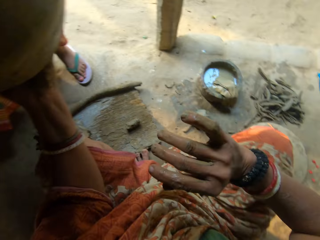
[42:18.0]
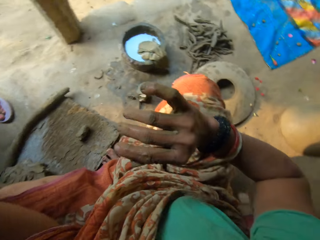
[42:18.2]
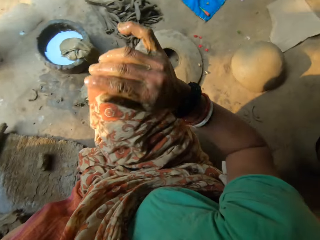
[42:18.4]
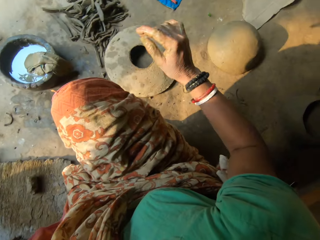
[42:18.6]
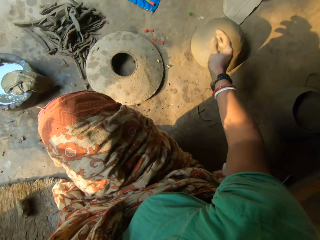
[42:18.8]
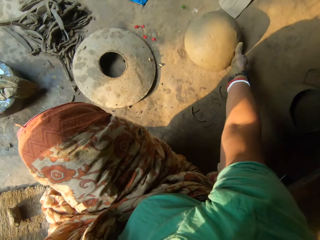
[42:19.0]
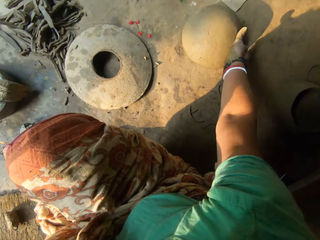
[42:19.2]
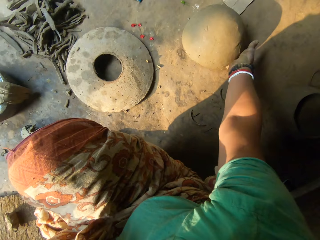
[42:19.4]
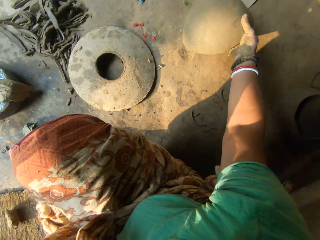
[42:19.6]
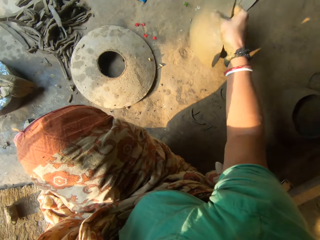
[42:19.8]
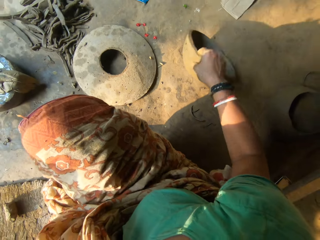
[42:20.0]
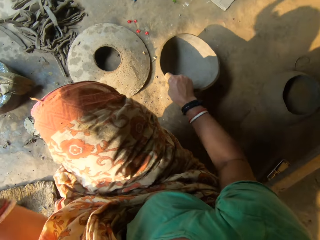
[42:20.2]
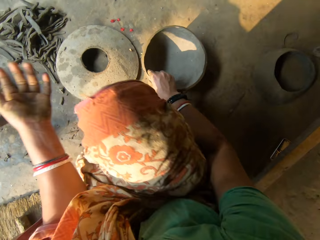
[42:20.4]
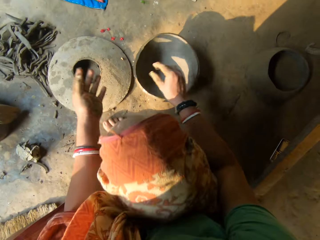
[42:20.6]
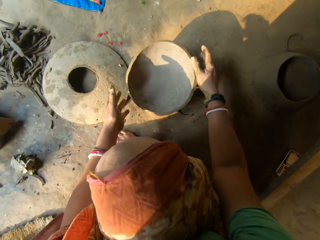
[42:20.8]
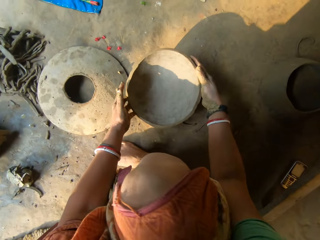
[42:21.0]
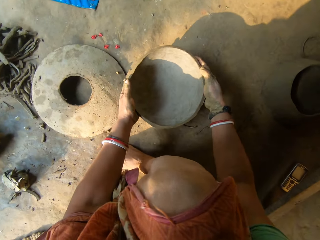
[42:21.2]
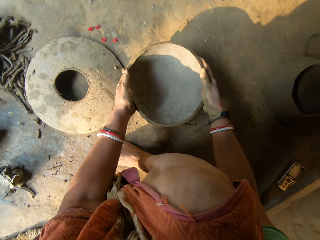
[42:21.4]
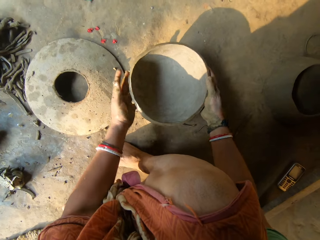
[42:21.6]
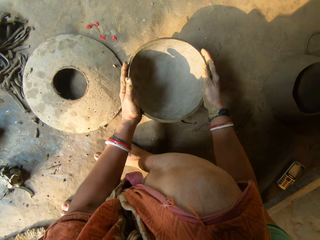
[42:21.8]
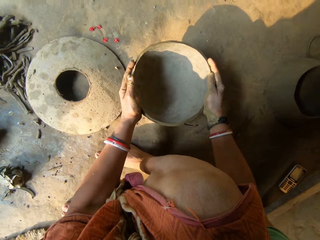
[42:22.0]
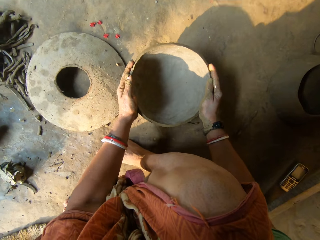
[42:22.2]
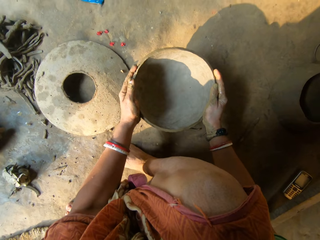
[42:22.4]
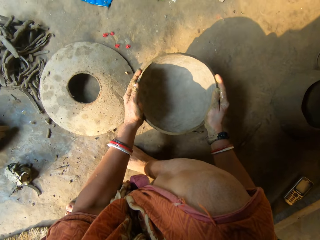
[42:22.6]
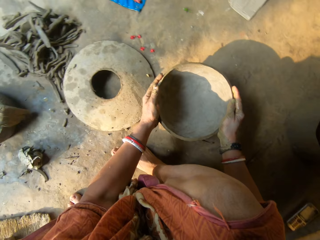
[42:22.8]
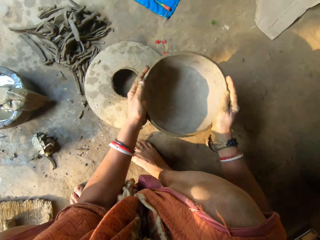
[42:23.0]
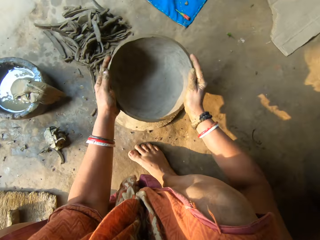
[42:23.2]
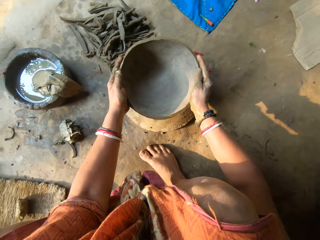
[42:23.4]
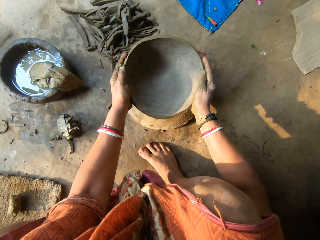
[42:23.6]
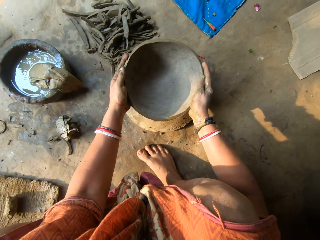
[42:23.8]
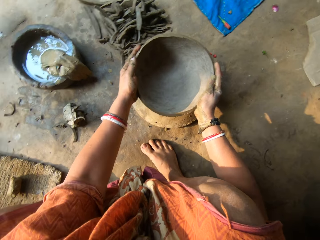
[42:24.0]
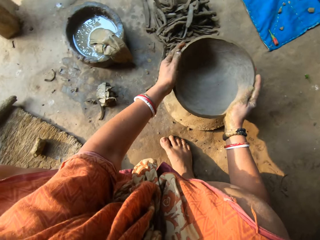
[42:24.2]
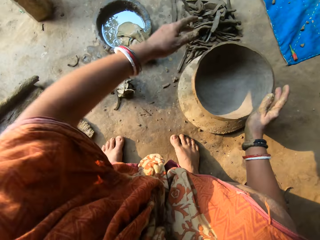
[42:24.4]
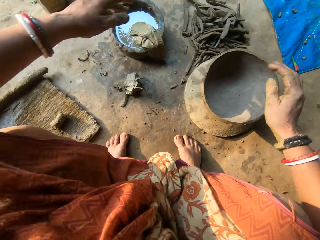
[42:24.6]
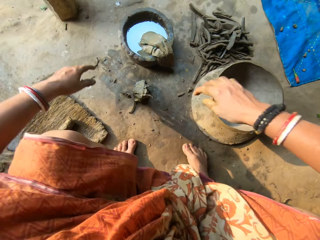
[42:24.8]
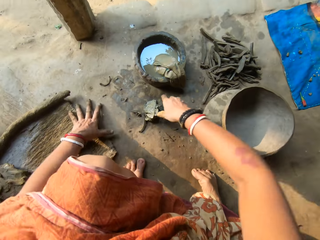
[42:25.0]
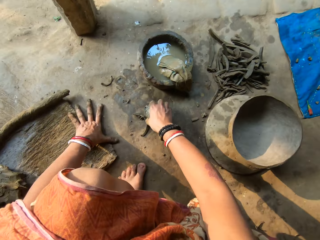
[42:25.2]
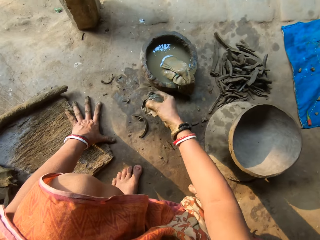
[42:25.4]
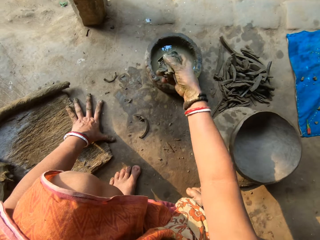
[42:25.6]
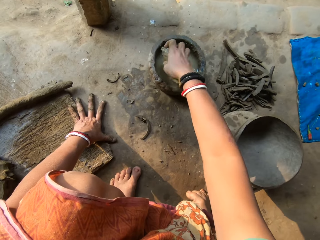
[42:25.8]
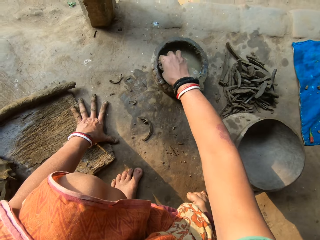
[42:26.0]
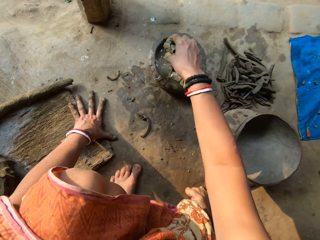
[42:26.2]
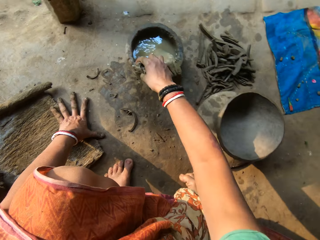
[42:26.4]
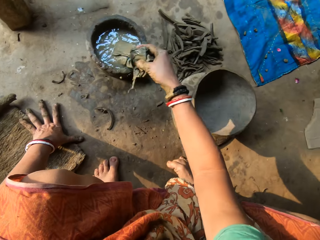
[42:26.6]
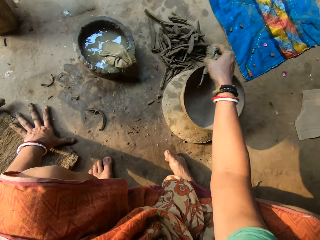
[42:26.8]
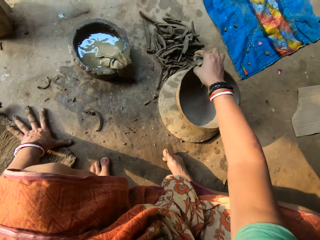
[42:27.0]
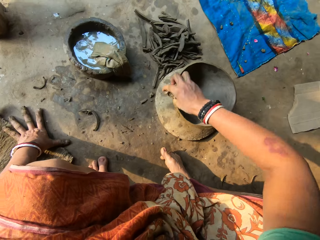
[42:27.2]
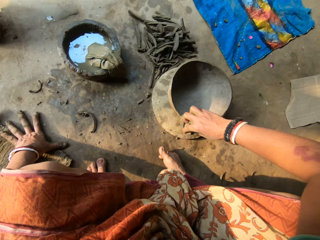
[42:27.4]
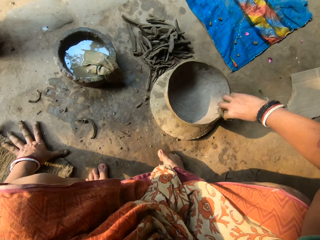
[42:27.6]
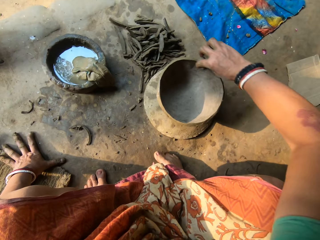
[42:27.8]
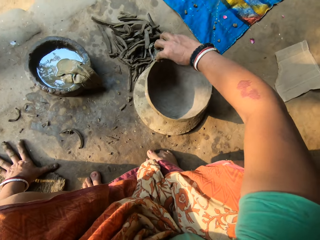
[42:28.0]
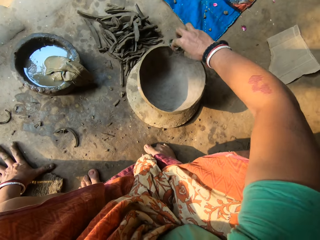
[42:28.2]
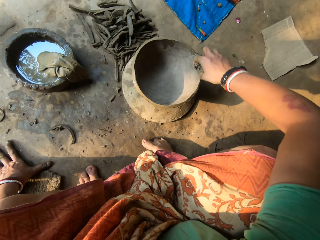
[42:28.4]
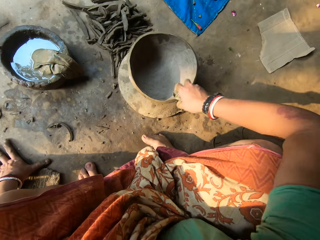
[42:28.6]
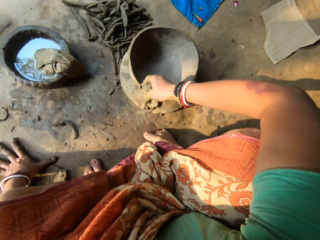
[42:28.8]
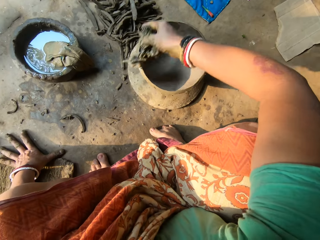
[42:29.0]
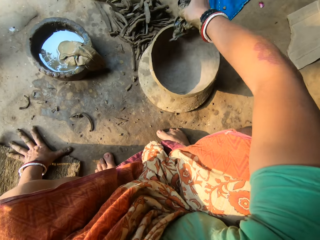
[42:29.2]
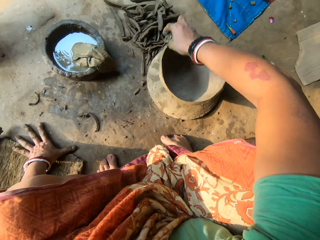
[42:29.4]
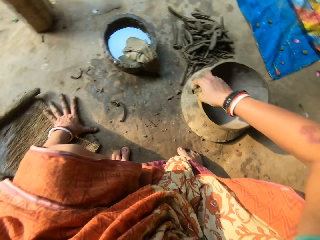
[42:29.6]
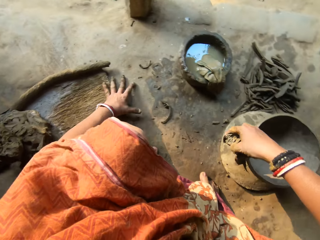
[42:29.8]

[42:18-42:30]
The camera wearer gives the pot to a woman. Another woman picks up a pot. The camera wearer turns the pot. She picks up the ceramic clay from the floor with her right hand. She holds the pot with both hands and squeezes the pot. She hits the ceramic clay on the floor with both hands. She drops the ceramic clay on the lid on the floor with both hands. She touches the ground. She picks up the napkin or cloth on the floor with her right hand. She dips the napkin into the water with her right hand. She cleans the edge of the ceramic clay with the napkin in her right hand.

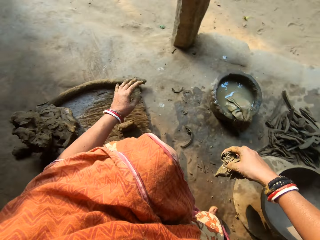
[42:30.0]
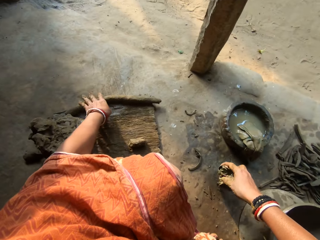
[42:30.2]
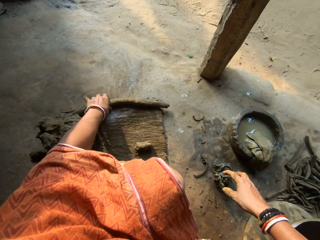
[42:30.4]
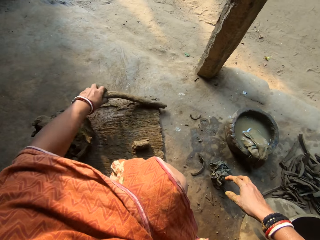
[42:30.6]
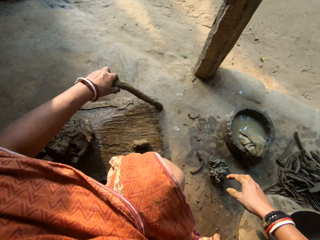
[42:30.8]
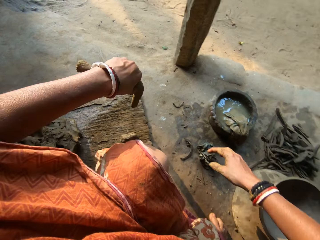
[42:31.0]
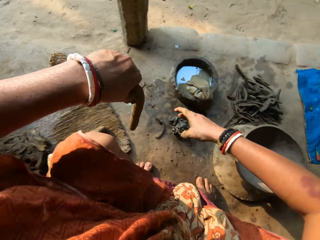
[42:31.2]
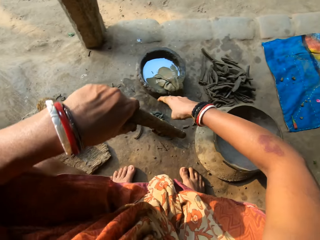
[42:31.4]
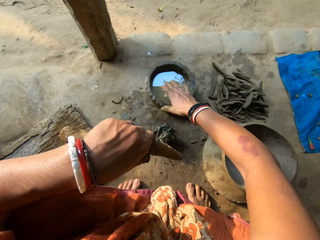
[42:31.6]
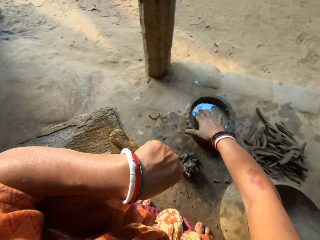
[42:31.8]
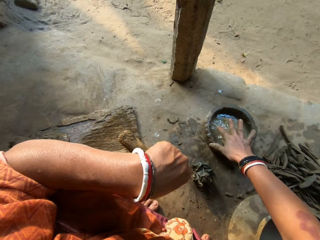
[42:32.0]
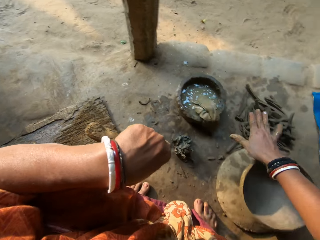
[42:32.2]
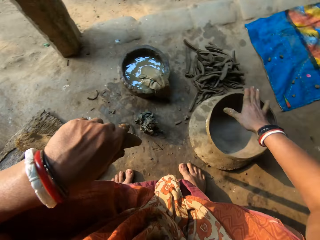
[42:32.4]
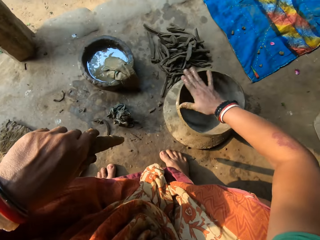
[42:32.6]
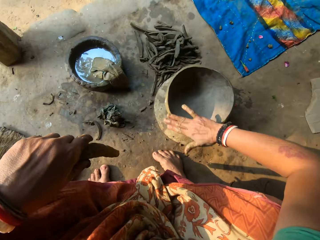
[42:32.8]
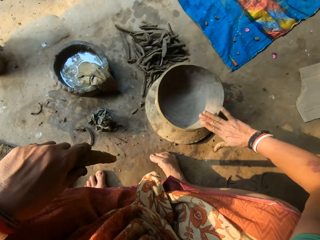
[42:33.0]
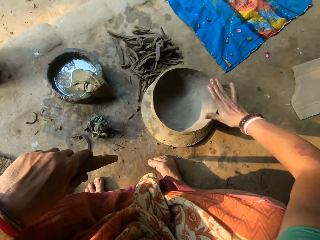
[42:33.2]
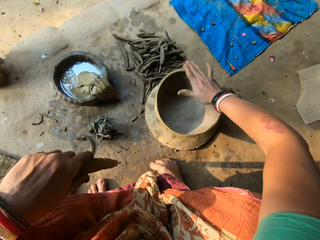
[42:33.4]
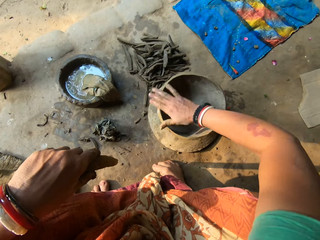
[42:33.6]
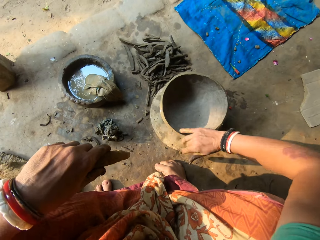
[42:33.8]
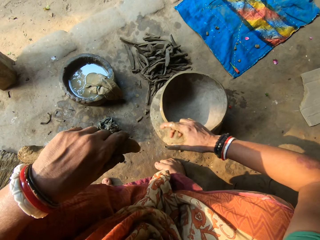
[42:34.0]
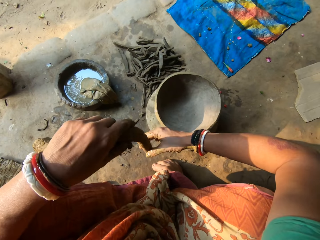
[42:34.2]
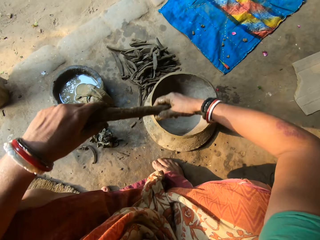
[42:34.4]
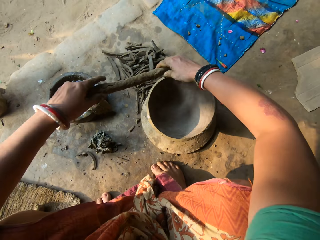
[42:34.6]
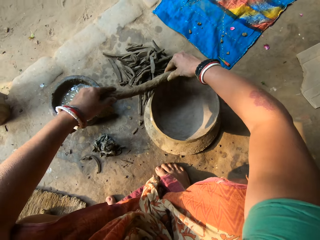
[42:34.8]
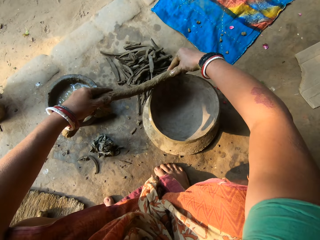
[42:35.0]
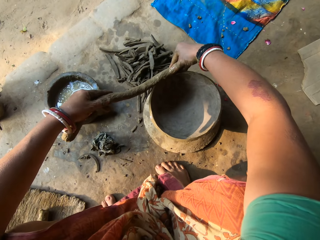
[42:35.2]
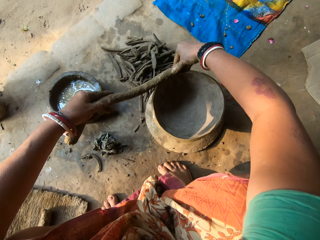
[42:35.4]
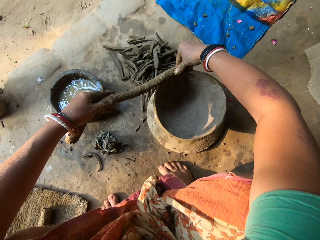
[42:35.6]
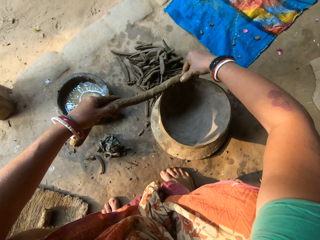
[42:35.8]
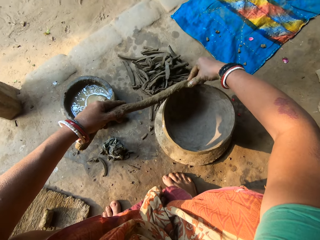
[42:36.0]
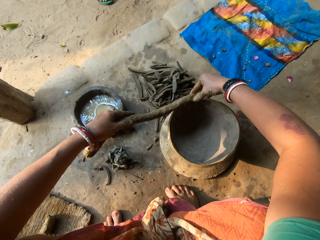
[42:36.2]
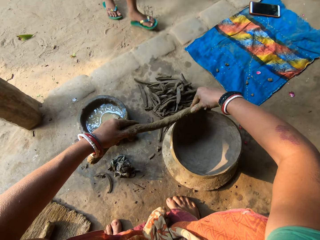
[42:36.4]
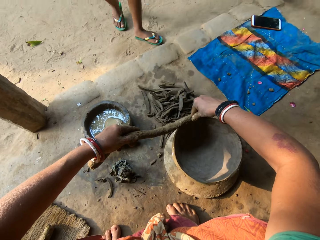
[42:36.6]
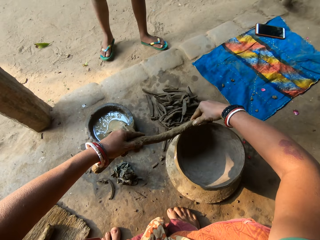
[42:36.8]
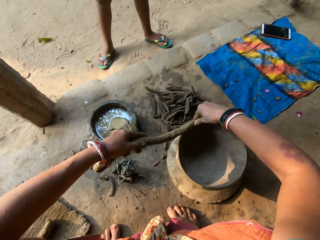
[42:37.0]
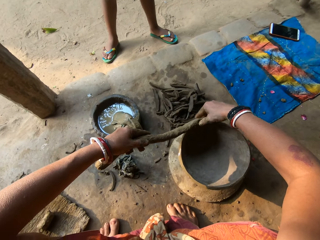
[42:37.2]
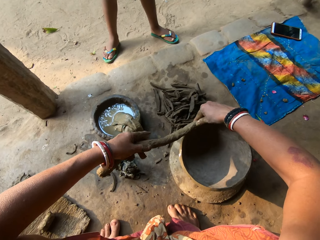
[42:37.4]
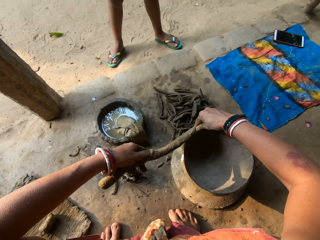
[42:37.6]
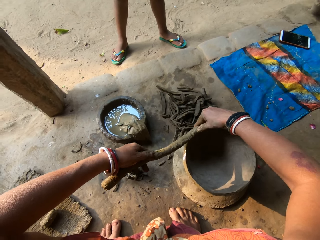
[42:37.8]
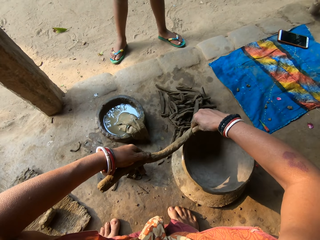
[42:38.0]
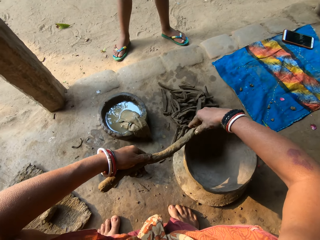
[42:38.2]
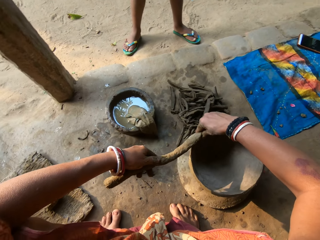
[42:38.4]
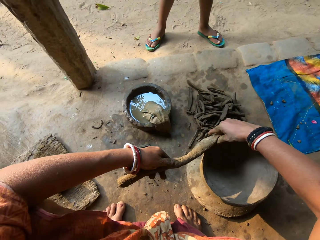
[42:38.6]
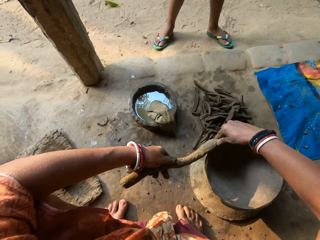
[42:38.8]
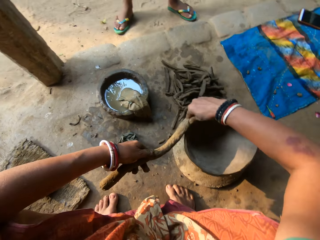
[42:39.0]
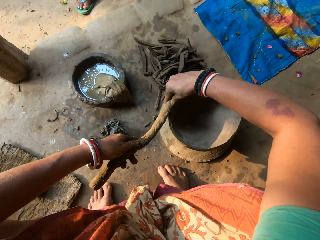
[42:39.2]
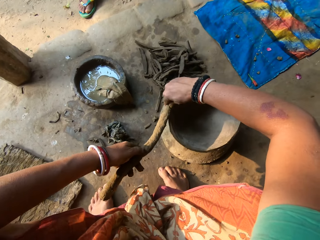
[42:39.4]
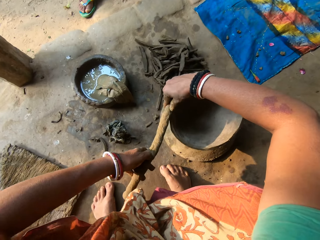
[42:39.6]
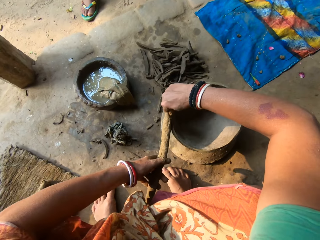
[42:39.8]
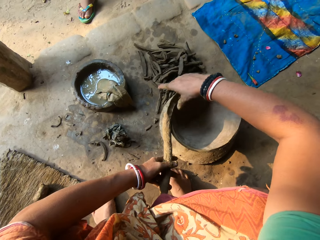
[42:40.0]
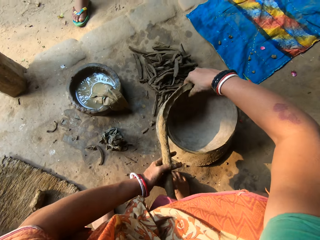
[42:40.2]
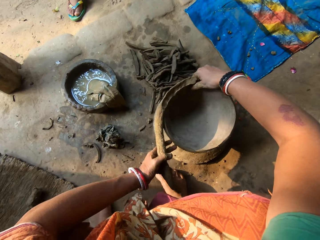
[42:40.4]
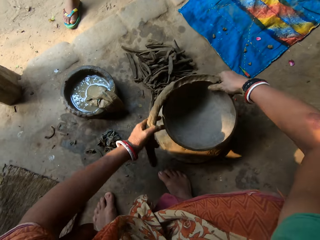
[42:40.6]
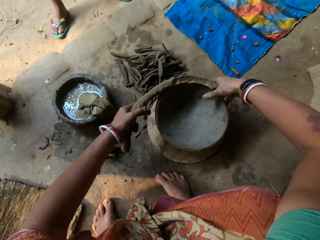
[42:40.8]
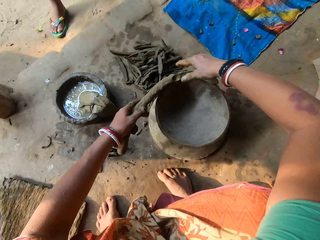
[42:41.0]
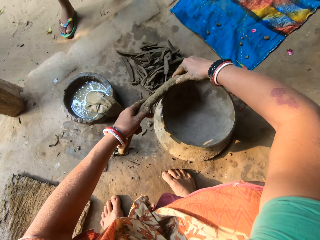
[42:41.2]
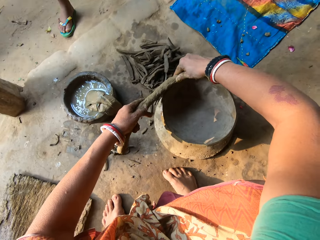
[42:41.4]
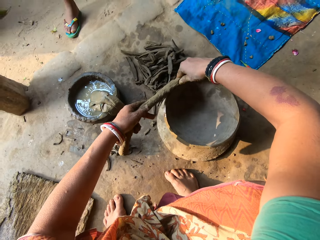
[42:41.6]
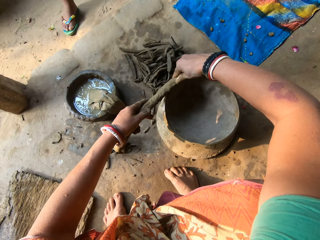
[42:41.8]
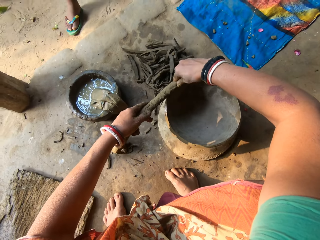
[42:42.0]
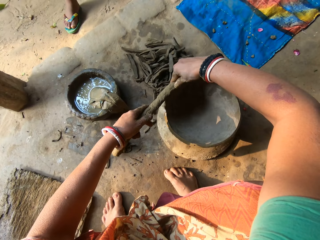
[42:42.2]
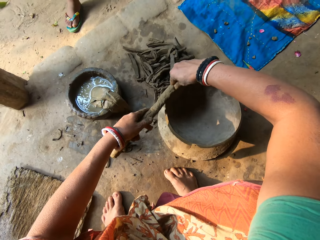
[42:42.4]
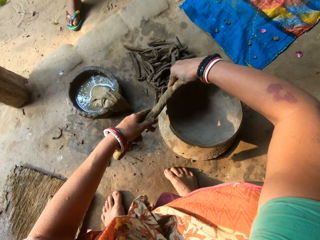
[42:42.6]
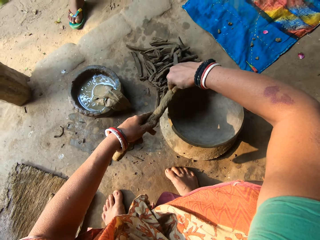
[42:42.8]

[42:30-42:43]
The camera wearer picks up the clay or stick like mud on the wood with her left hand. She drops the cloth to the ground. She dips her right hand in the water. She cleans the edge of the ceramic clay with her right hand. She places the clay on the edge of the ceramic clay with both hands. She fixes the clay to the pot. A child converses with the camera wearer. The camera wearer rotates the pot. They fix the pot.
